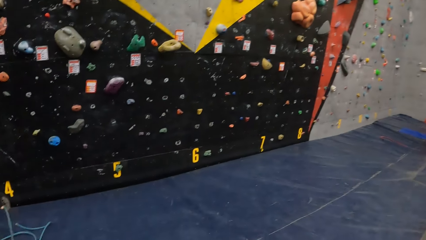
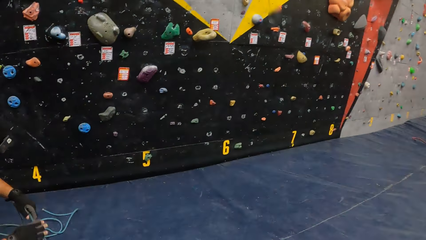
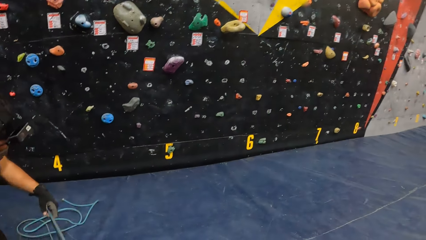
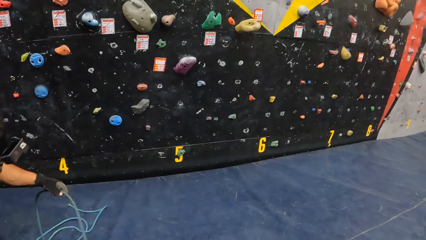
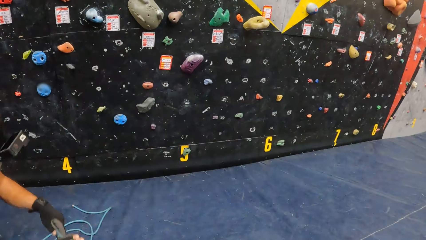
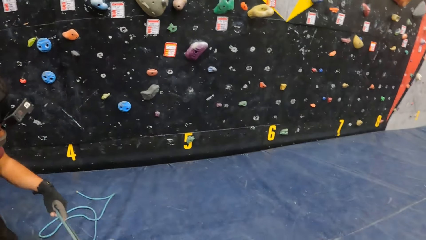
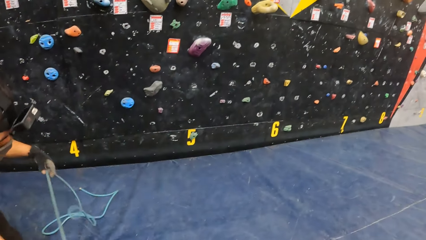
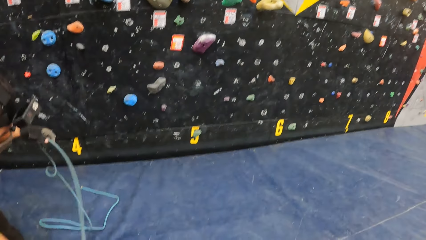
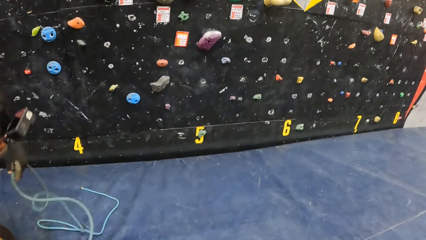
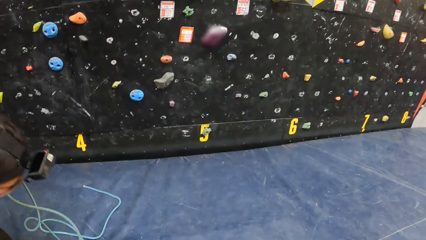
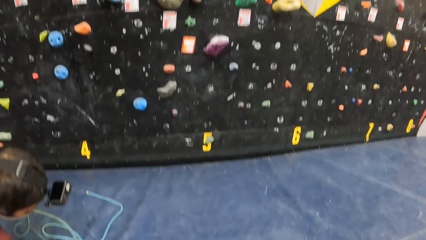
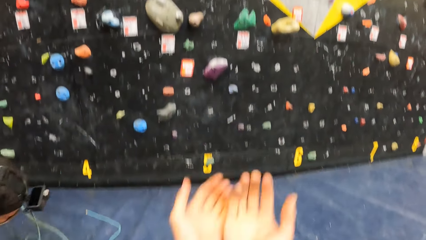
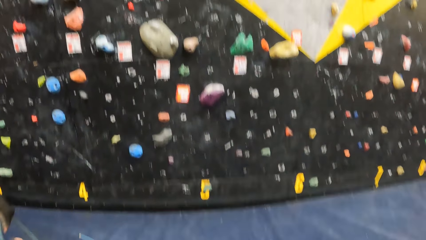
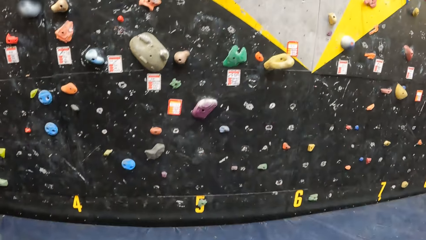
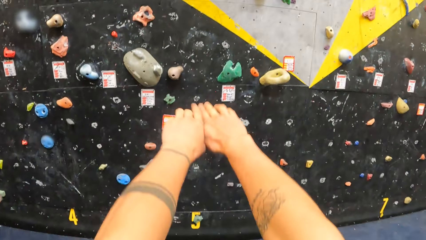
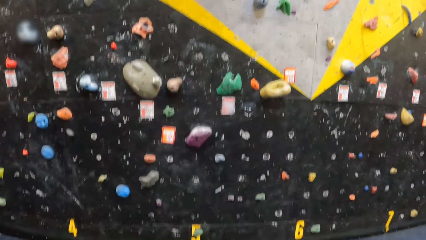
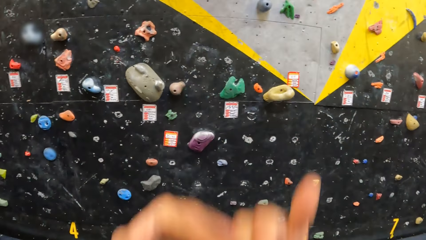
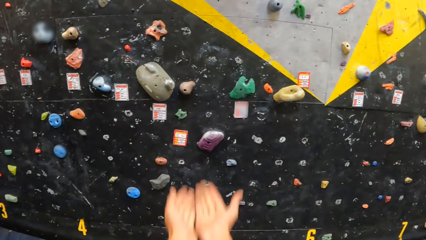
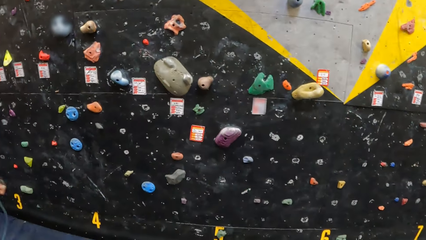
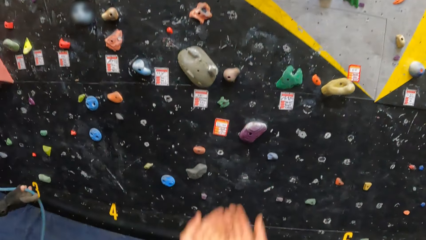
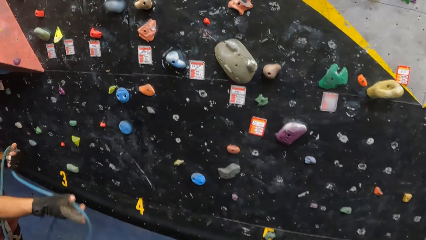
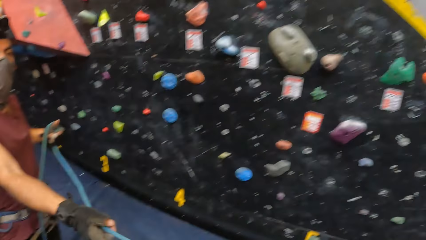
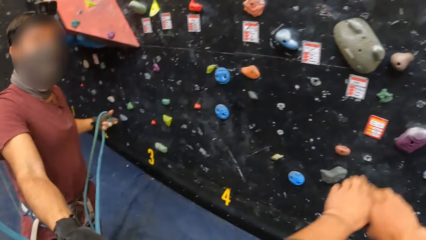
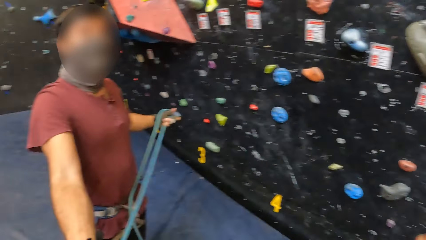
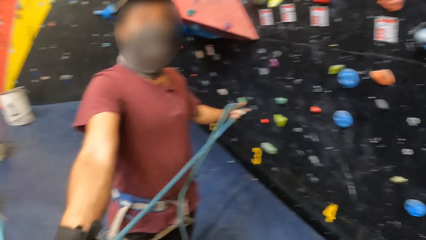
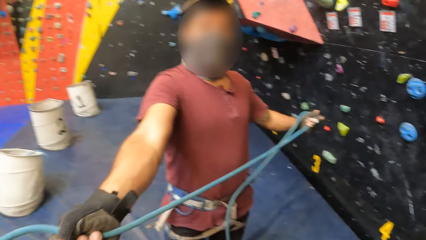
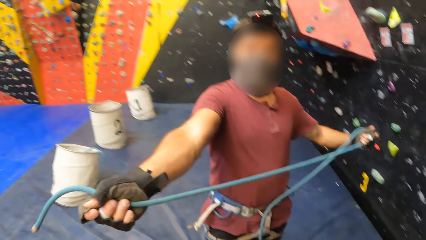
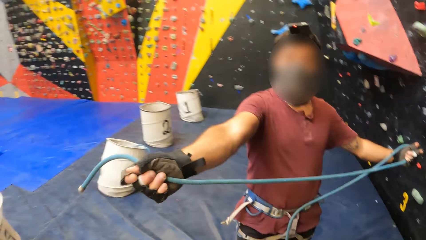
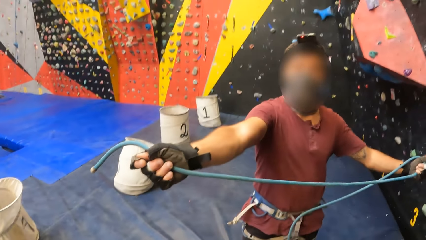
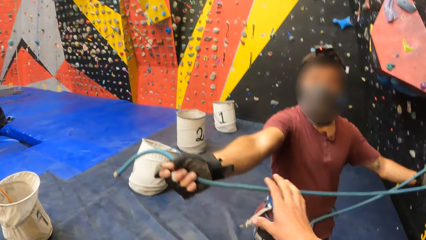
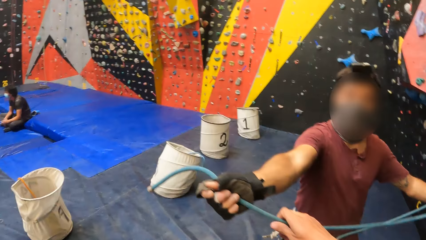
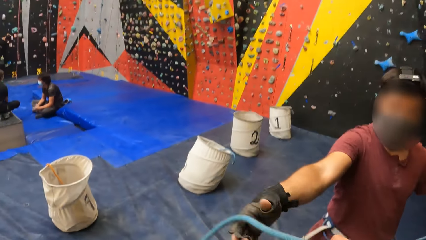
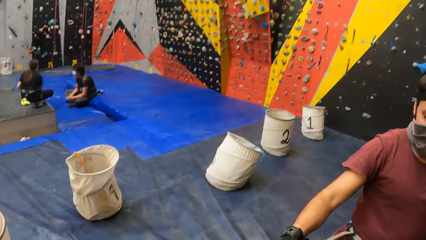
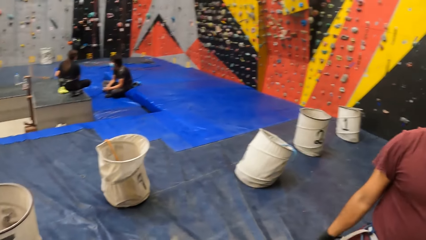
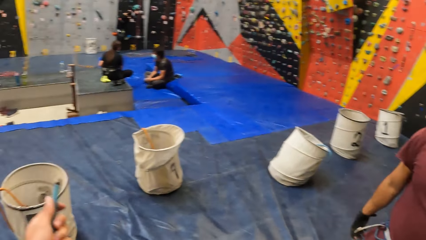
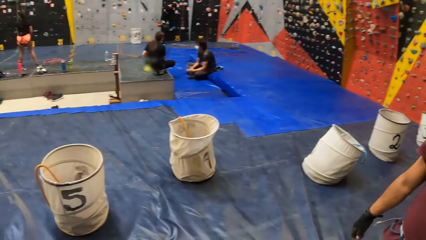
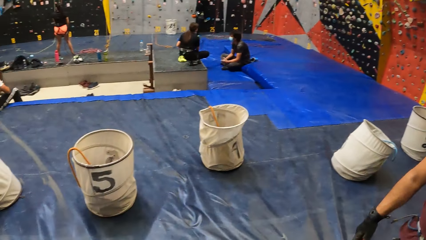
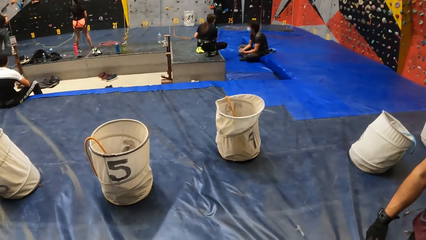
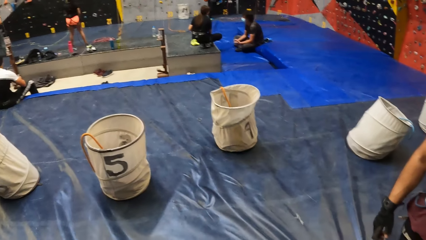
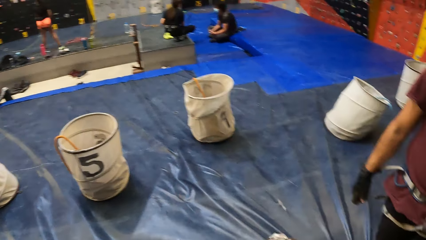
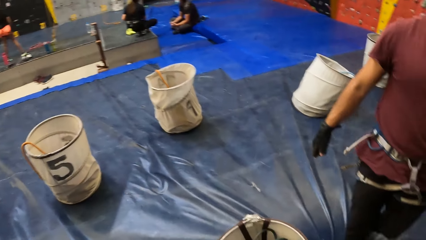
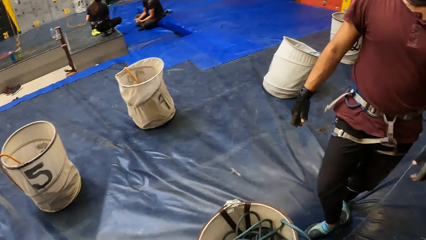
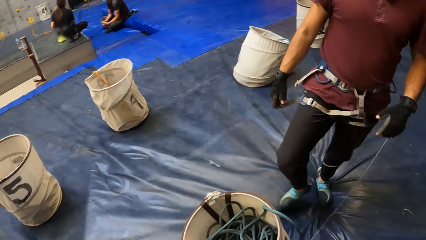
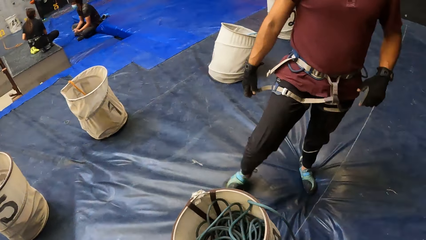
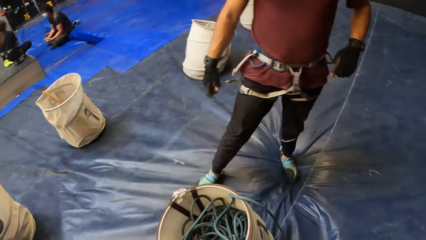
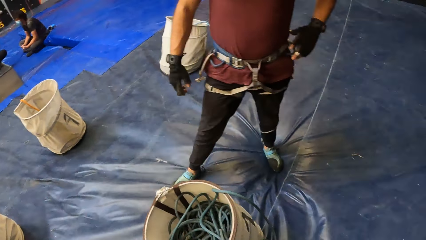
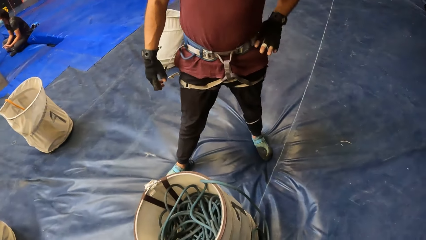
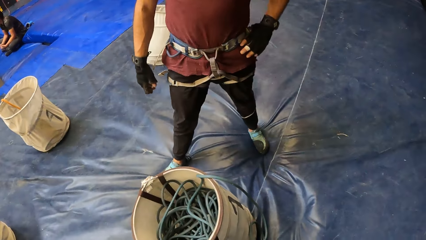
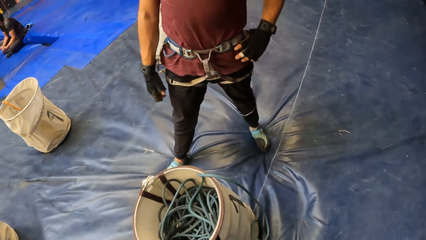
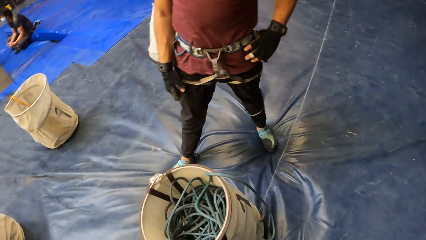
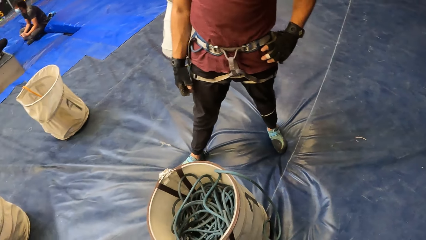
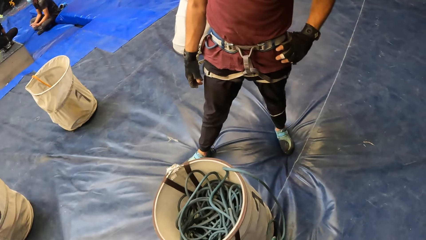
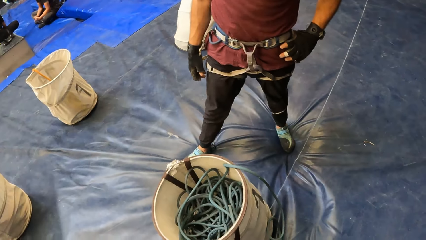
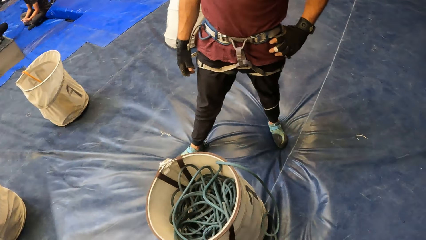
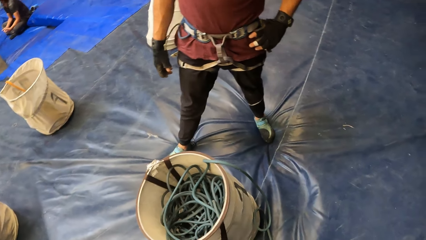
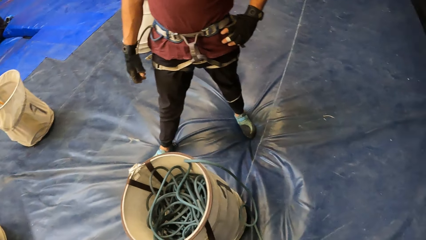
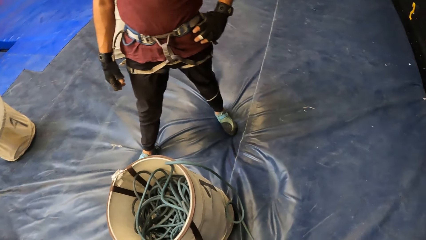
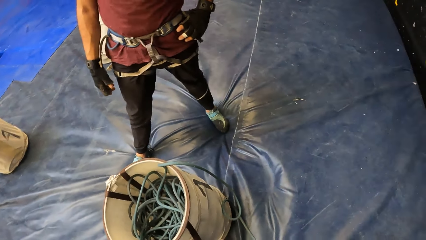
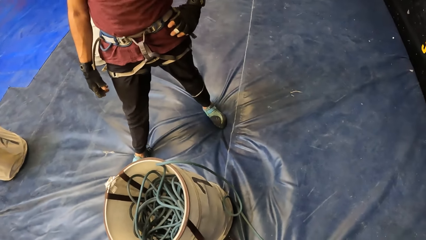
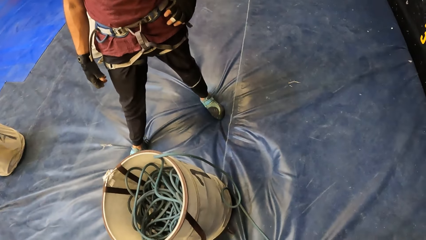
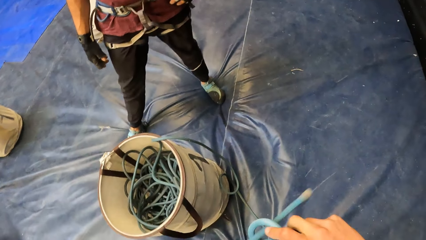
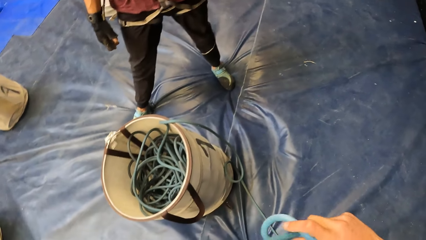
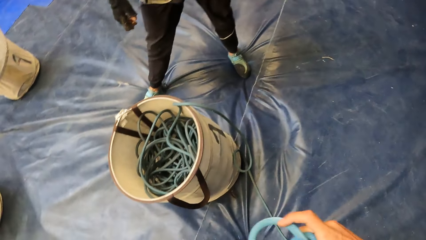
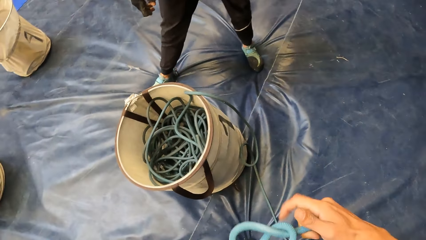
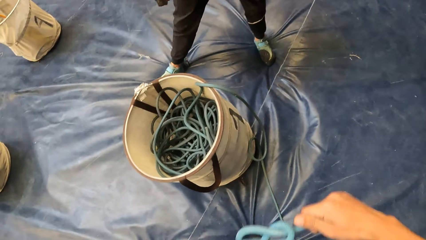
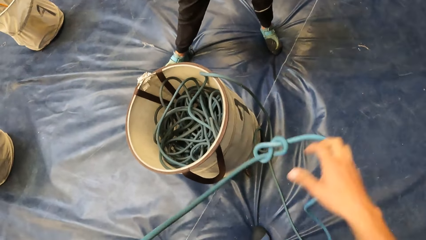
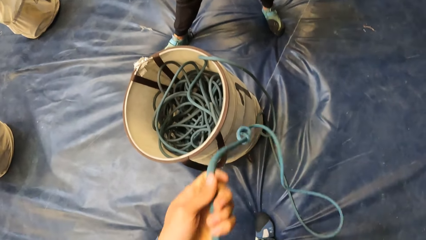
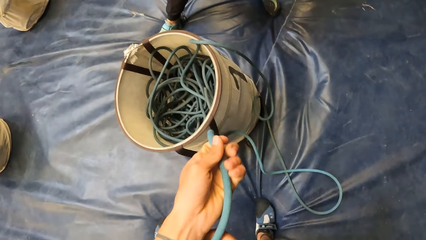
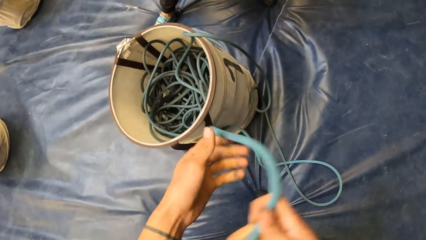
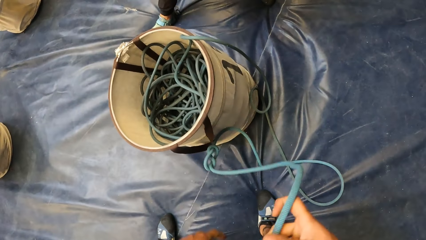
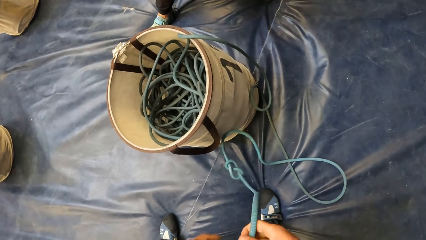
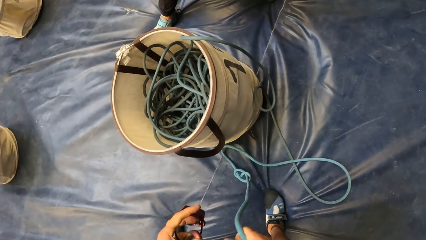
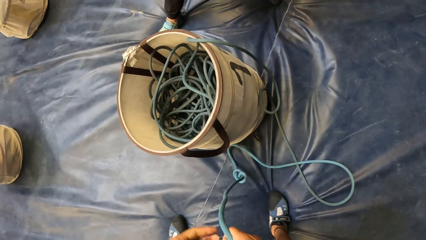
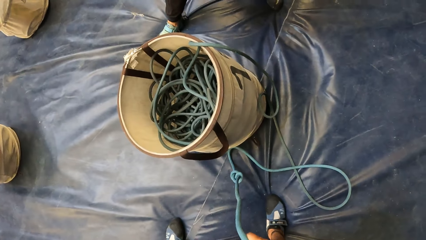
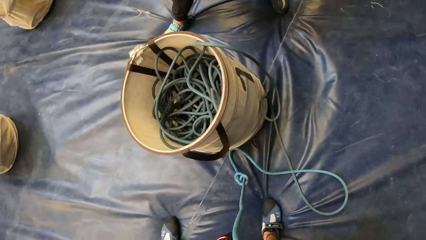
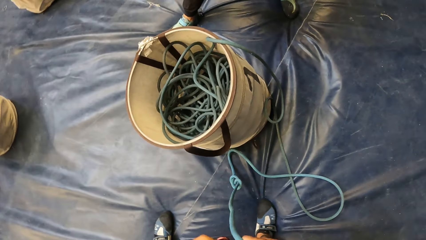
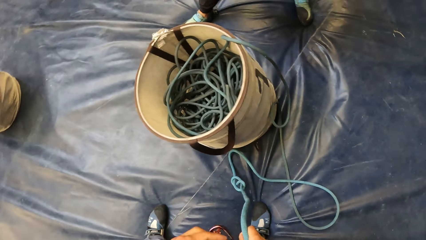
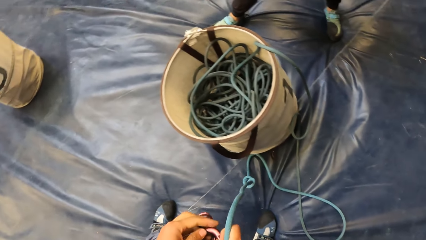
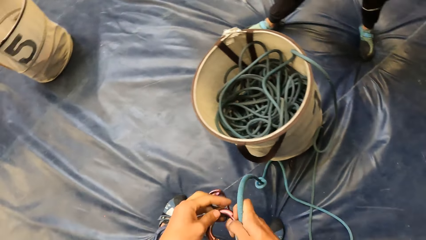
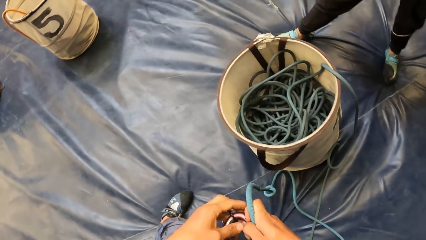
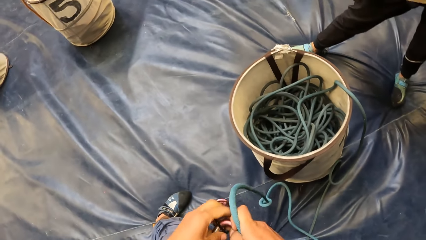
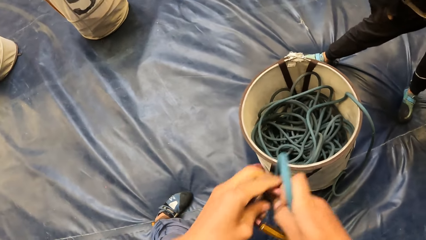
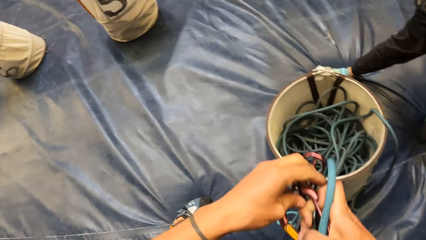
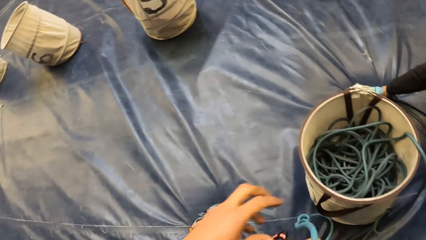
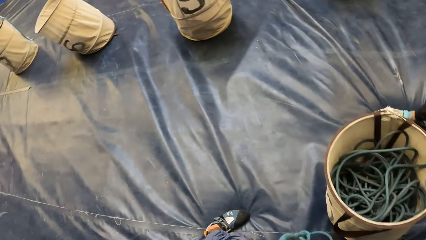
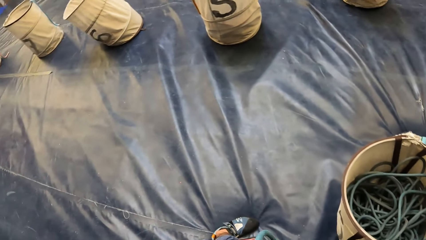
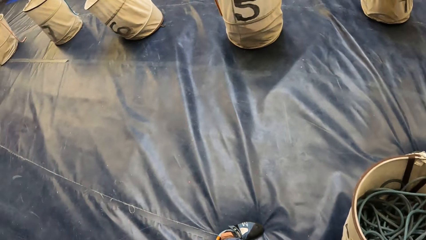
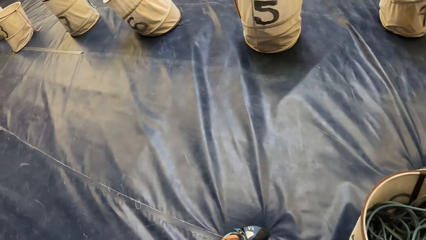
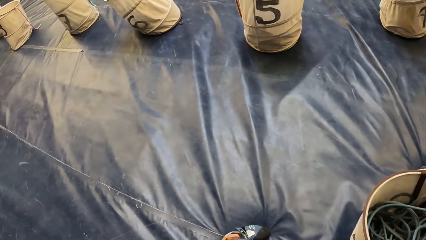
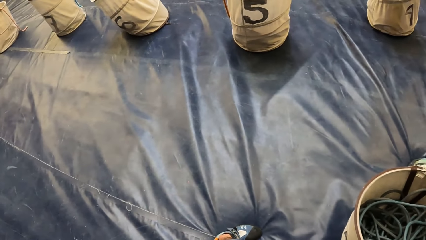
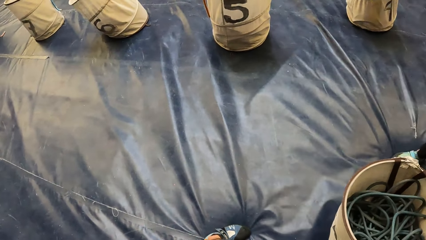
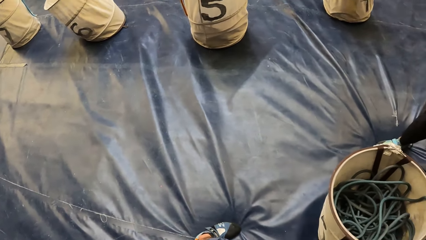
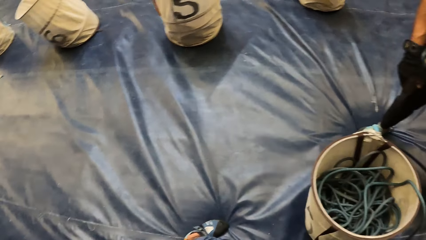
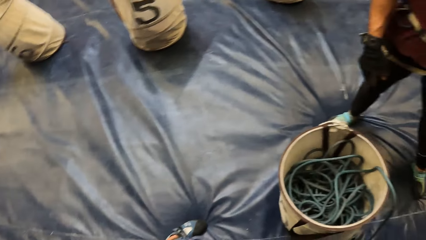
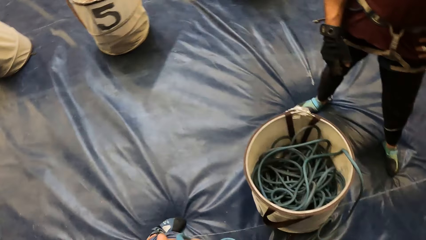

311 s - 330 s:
The camera wearer stretches his hands back and forth. A man stretches the rope. The camera wearer looks around. He takes the rope from the man. He holds the climbing rope. He looks around. He ties knots on the climbing rope.
